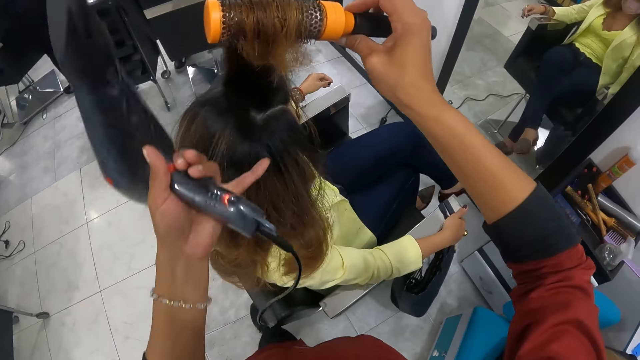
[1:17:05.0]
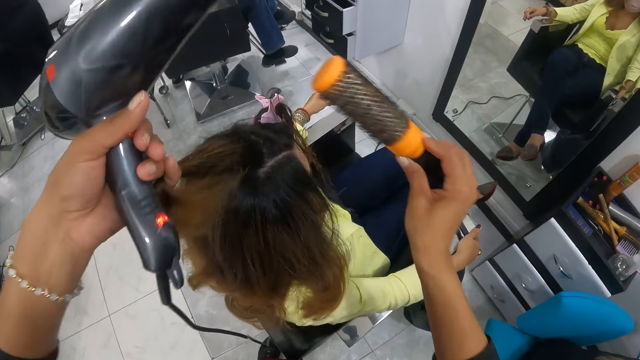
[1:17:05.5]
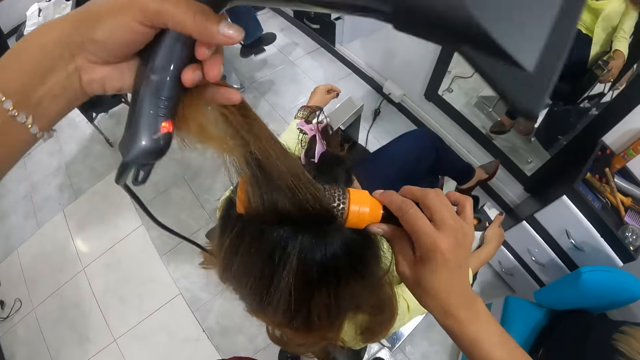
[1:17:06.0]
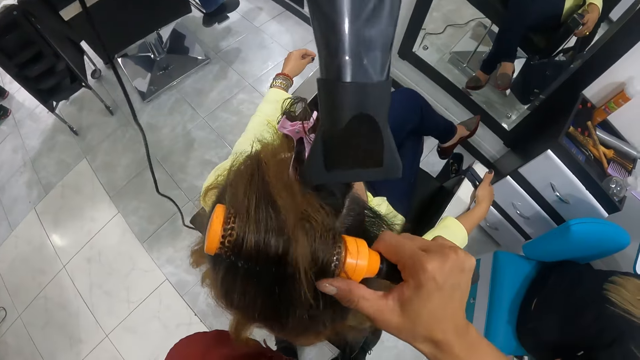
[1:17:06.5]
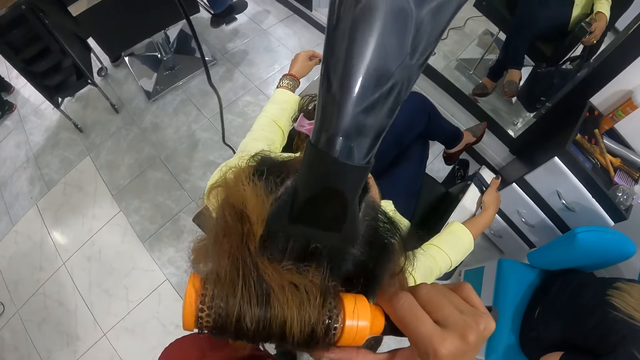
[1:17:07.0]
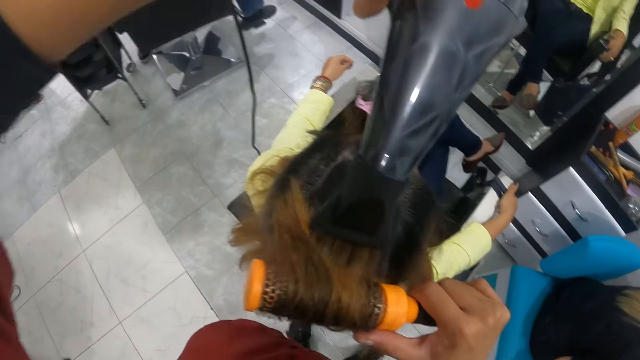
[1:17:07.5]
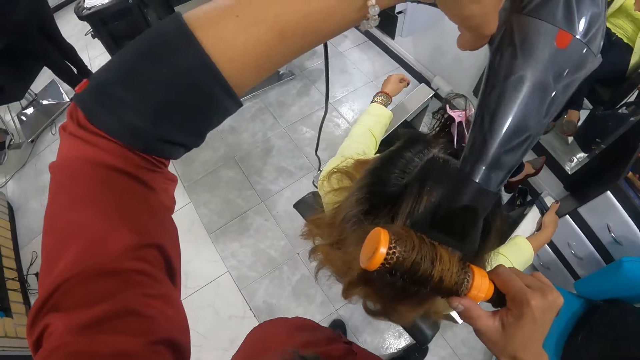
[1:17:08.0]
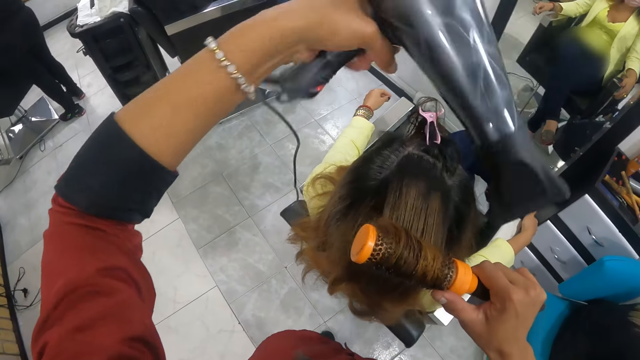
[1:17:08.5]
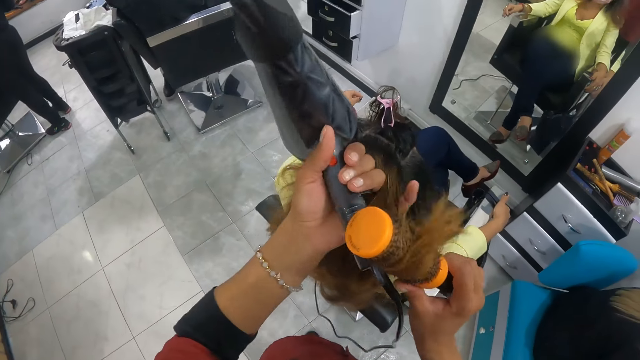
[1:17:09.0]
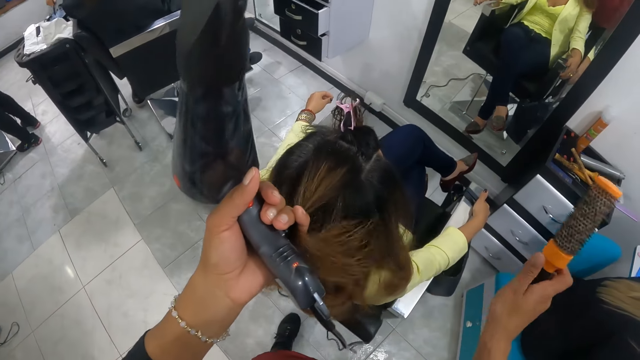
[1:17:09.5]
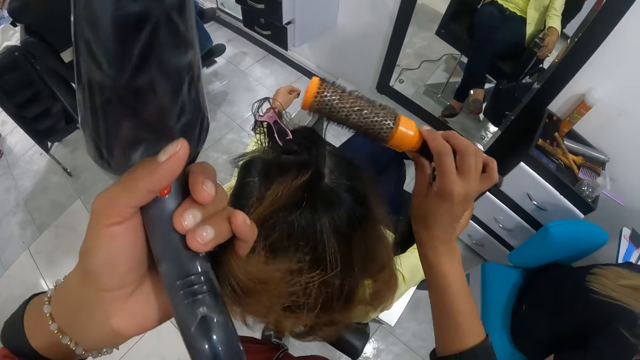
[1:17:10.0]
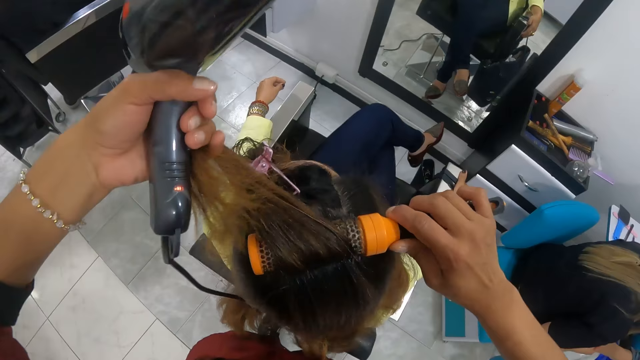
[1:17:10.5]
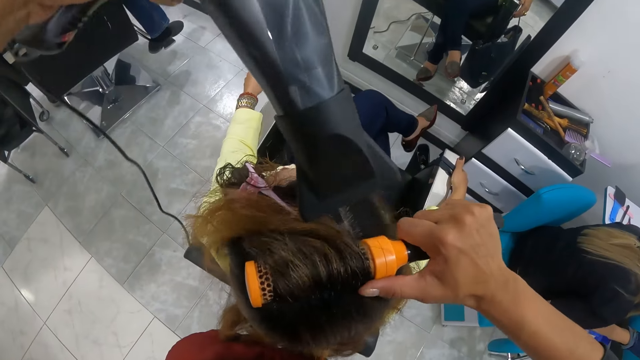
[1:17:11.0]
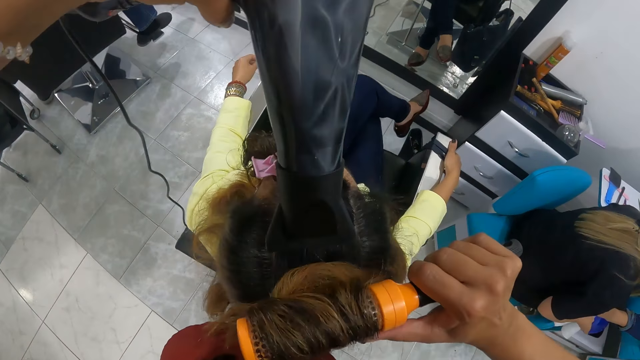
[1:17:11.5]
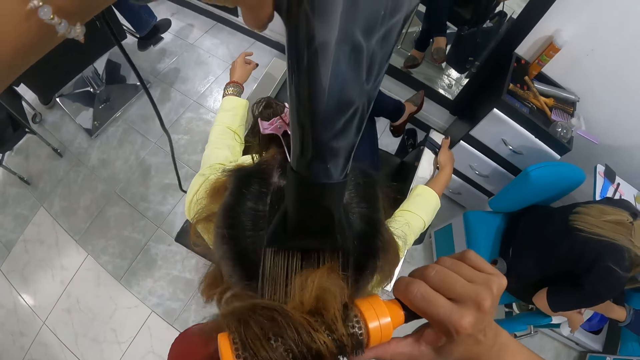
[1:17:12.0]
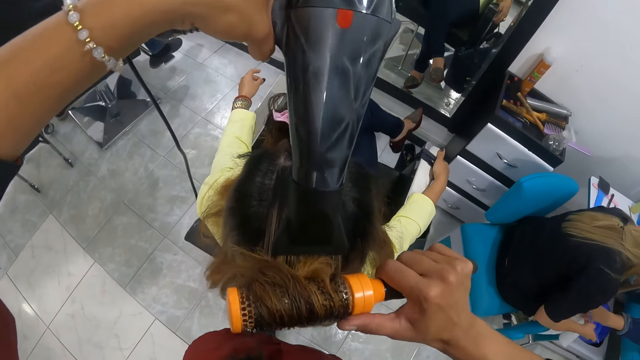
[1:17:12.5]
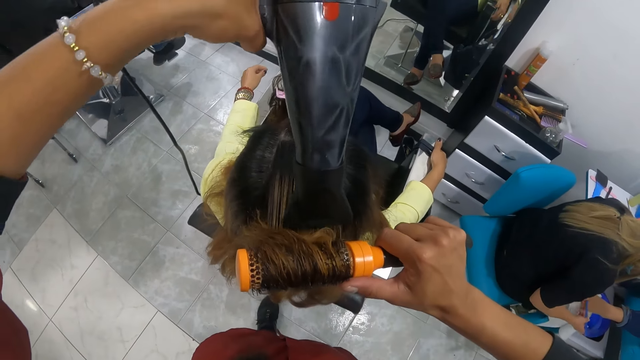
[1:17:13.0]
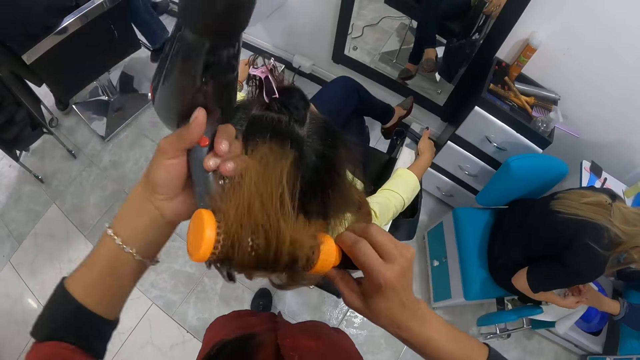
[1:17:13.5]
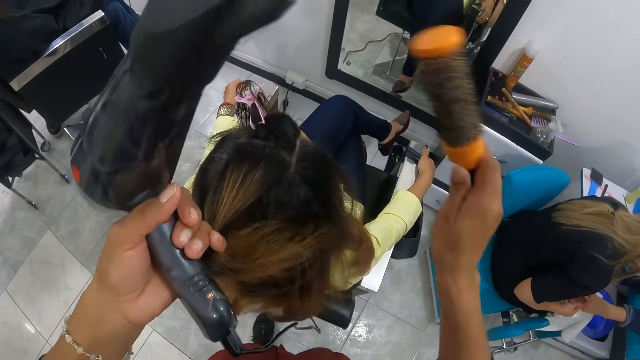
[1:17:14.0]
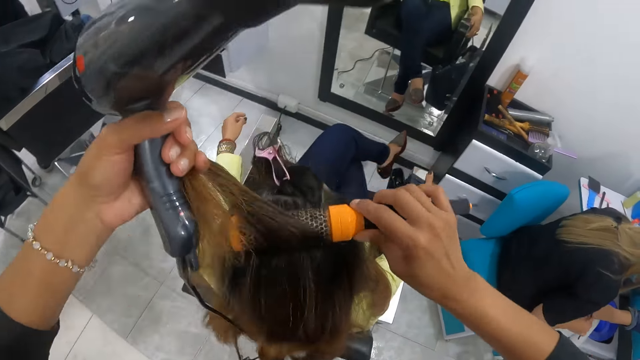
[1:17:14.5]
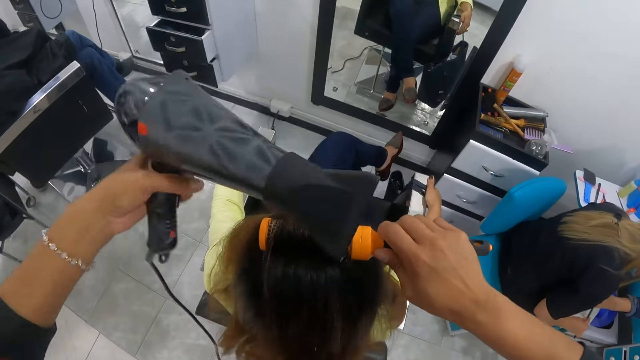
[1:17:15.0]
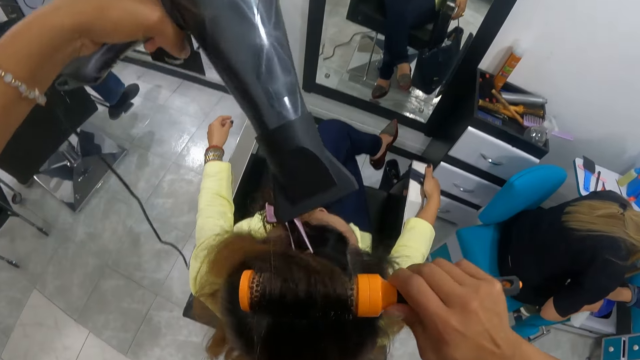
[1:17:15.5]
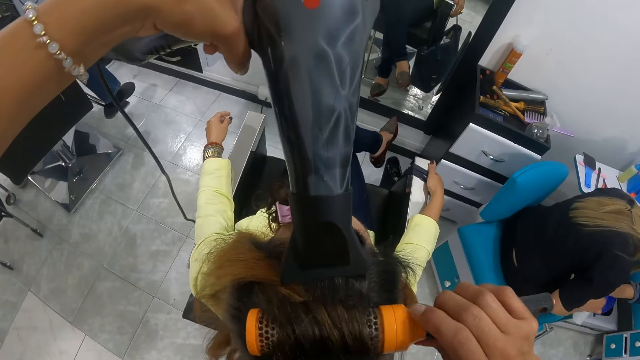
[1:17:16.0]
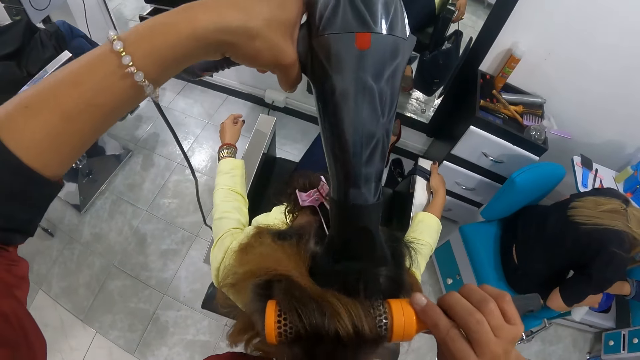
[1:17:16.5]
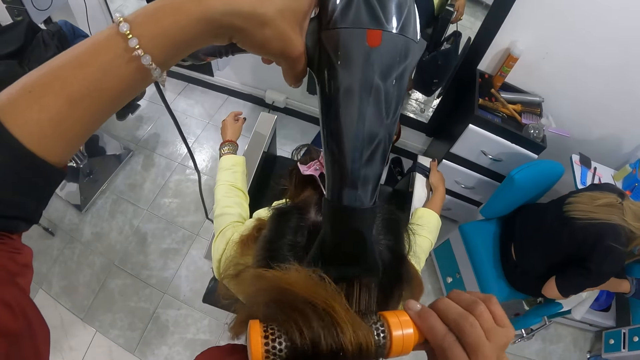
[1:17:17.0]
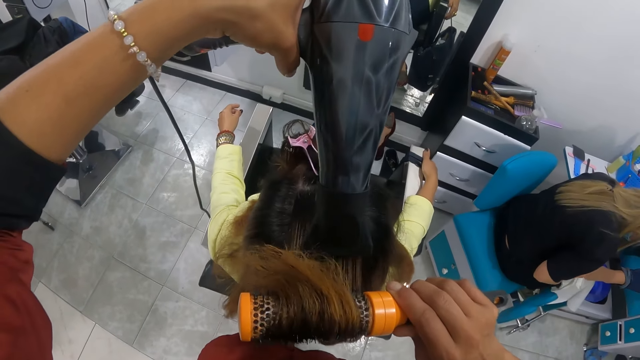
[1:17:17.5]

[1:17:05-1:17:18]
The camera wearer holds the woman's hair with her left hand. She brushes the woman's hair with the hair dryer brush in her right hand. She dries the woman's hair with the hair dryer in her left hand. She holds the woman's hair with her left hand. She brushes the woman's hair with the hair dryer brush in her right hand. She dries the woman's hair with the hair dryer in her left hand. She holds the woman's hair with her left hand. She brushes the woman's hair with the hair dryer brush in her right hand. She dries the woman's hair with the hair dryer in her left hand.

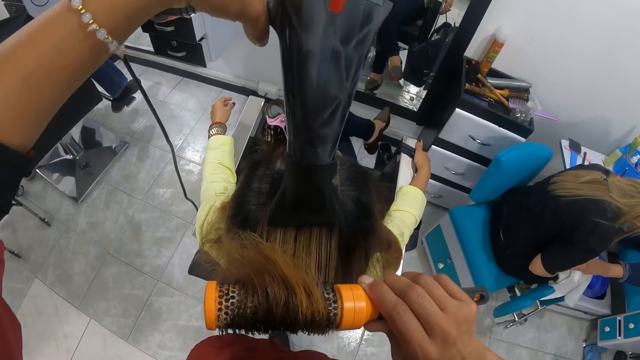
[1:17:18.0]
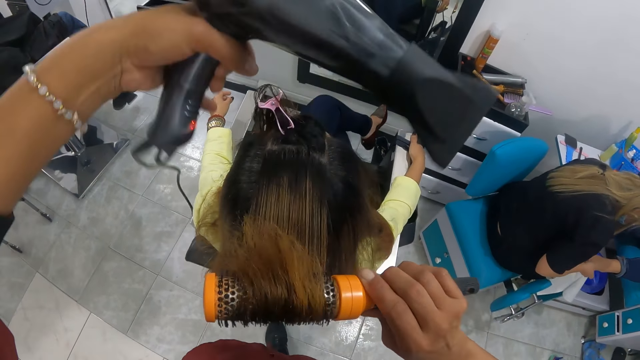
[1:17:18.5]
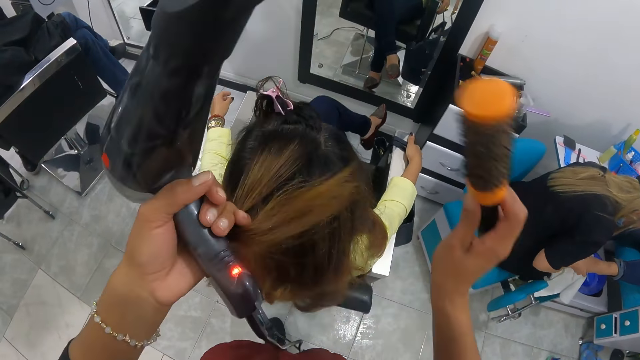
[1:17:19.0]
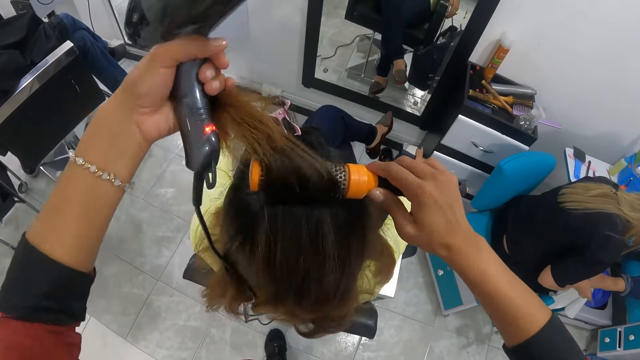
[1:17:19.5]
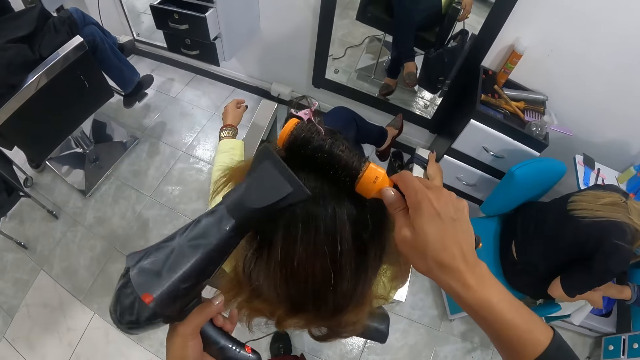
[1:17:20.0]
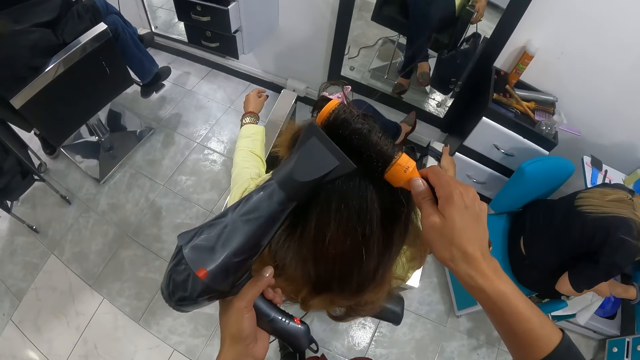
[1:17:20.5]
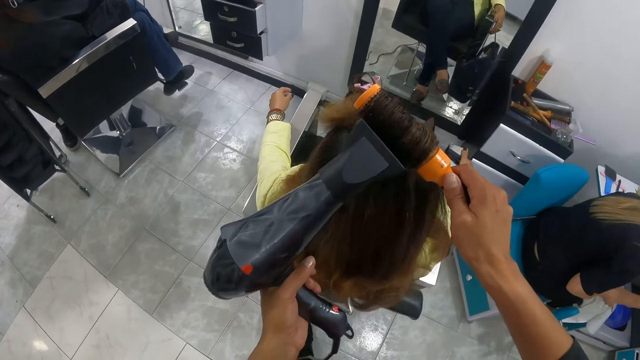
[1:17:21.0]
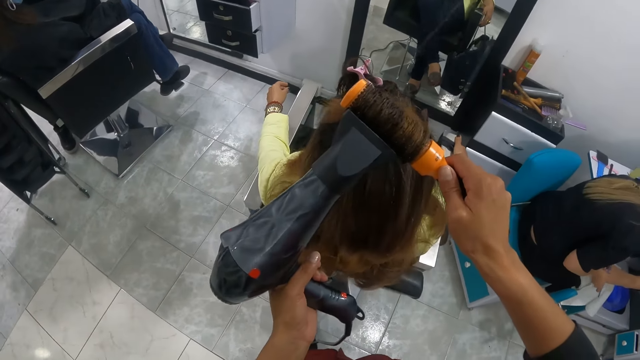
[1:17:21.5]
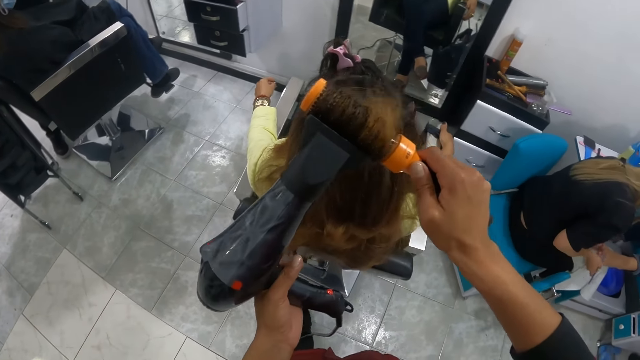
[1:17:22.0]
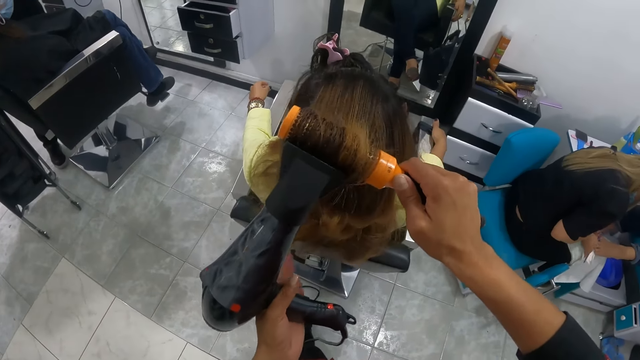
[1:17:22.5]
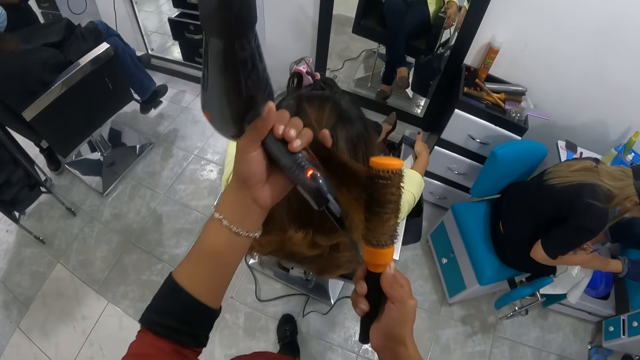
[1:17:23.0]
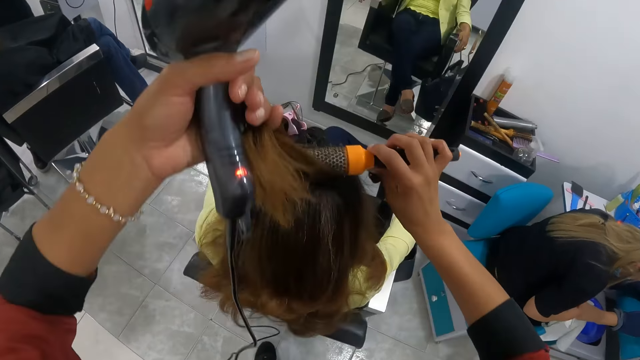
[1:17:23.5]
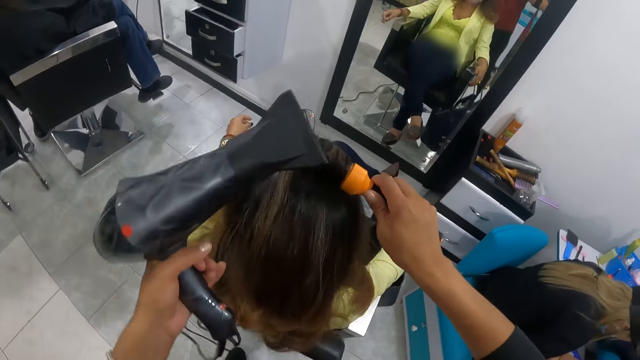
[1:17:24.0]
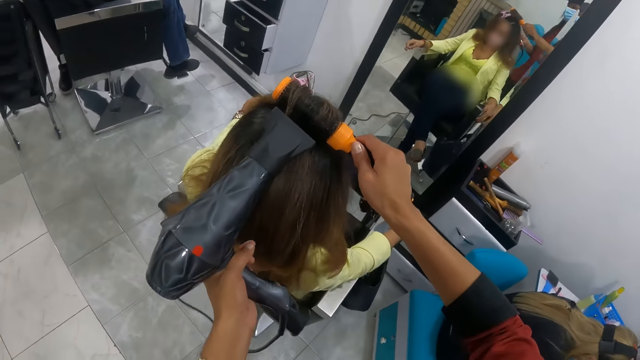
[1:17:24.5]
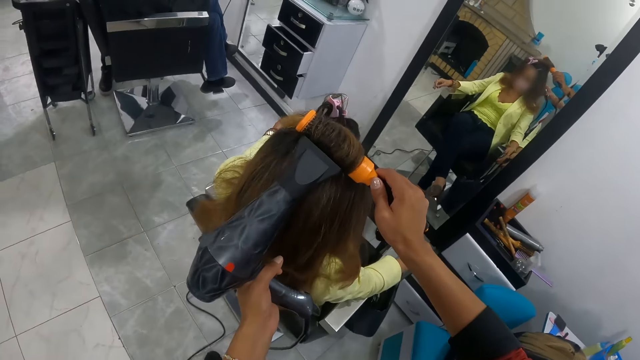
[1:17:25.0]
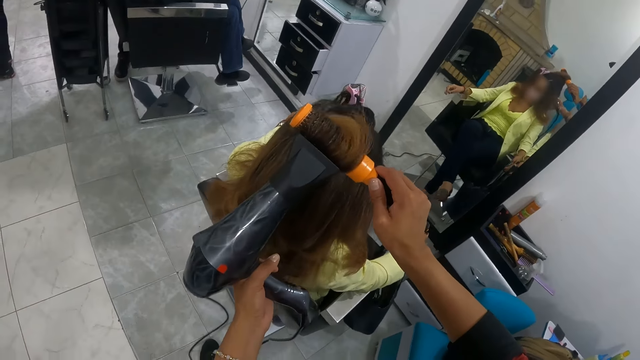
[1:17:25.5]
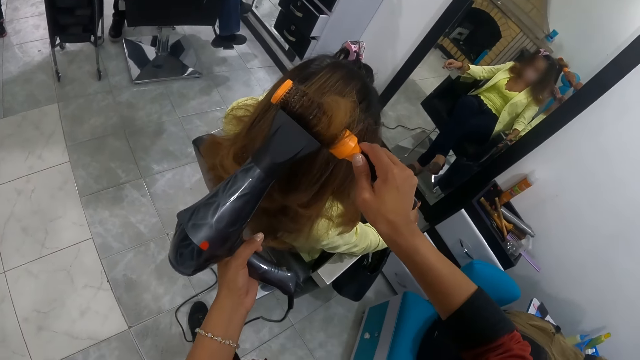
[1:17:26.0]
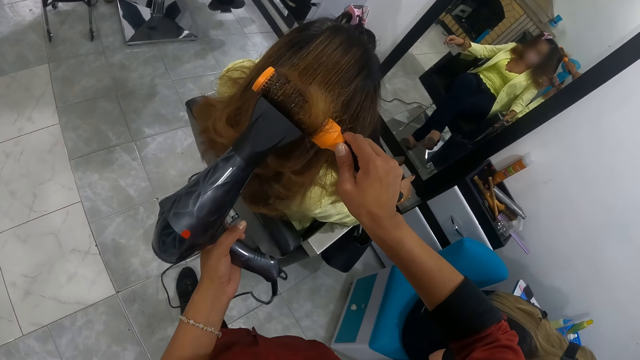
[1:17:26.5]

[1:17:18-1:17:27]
The camera wearer holds the woman's hair with her left hand. She brushes the woman's hair with the hair dryer brush in her right hand. She dries the woman's hair with the hair dryer in her left hand. She holds the woman's hair with her left hand. She brushes the woman's hair with the hair dryer brush in her right hand. She dries the woman's hair with the hair dryer in her left hand.
